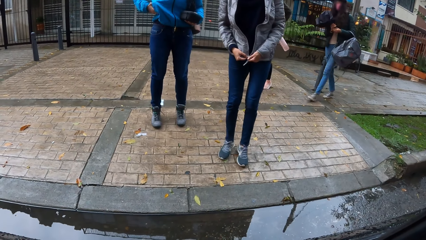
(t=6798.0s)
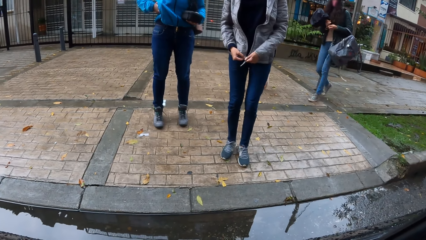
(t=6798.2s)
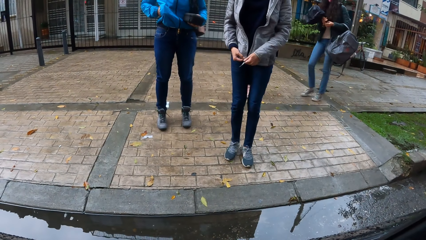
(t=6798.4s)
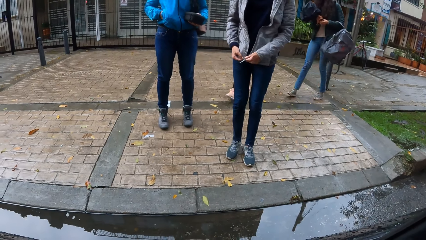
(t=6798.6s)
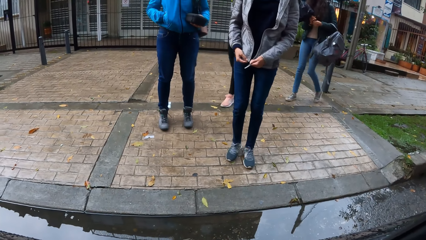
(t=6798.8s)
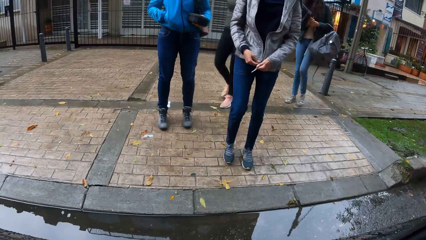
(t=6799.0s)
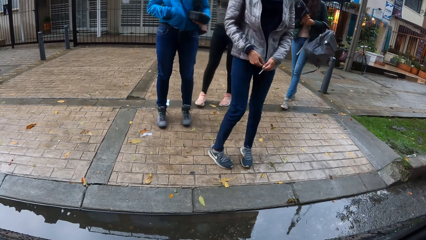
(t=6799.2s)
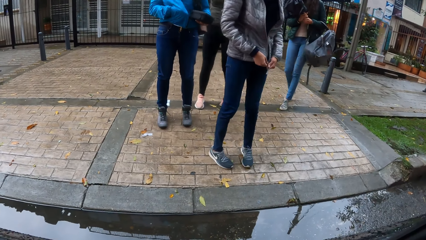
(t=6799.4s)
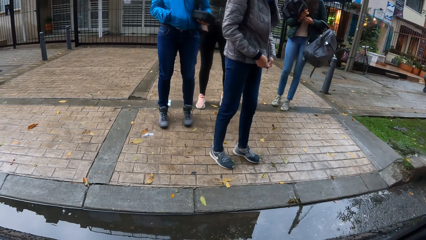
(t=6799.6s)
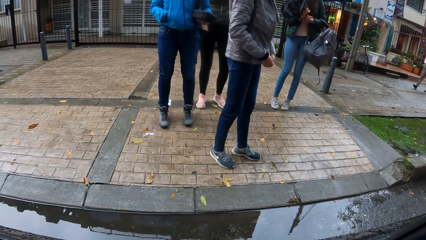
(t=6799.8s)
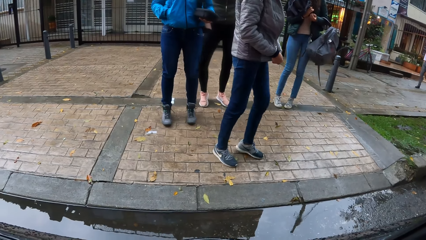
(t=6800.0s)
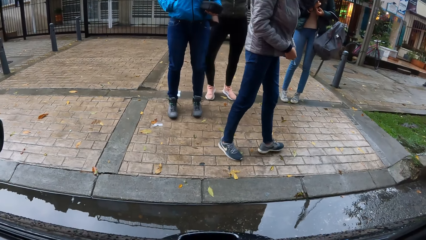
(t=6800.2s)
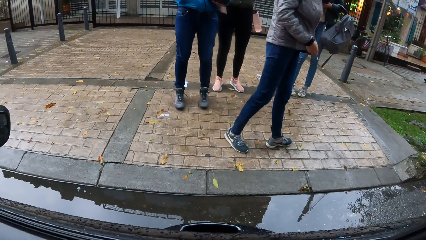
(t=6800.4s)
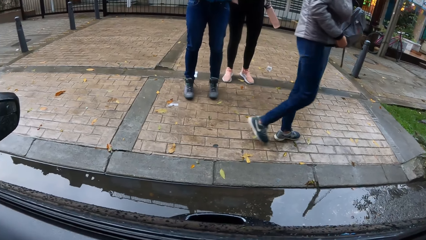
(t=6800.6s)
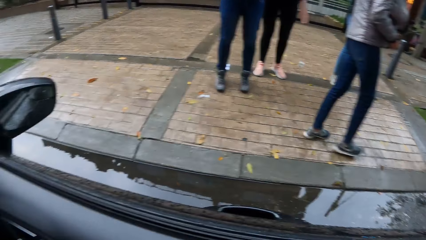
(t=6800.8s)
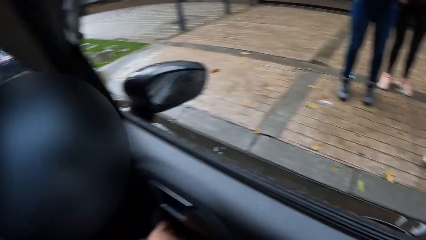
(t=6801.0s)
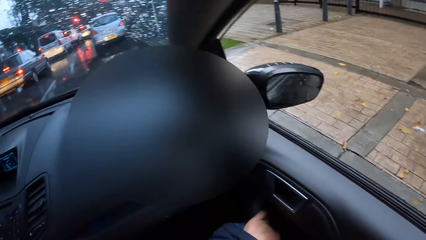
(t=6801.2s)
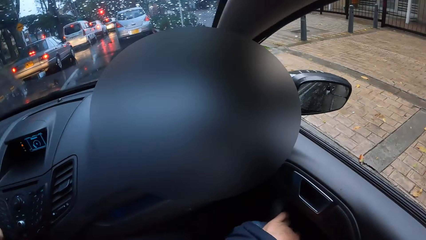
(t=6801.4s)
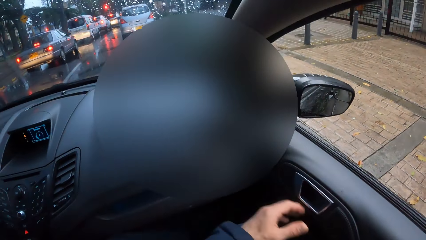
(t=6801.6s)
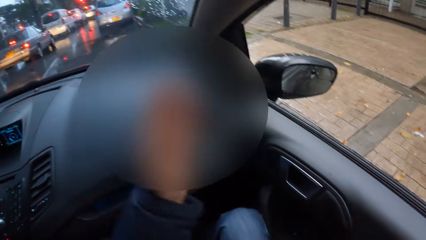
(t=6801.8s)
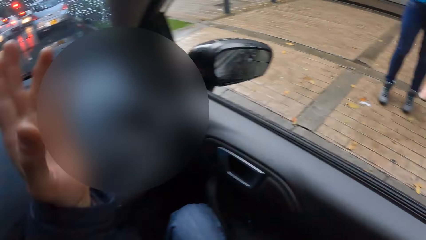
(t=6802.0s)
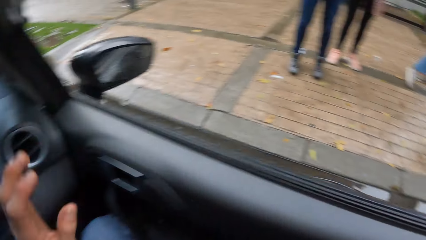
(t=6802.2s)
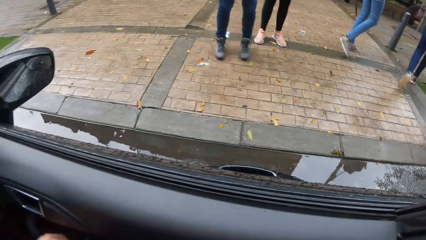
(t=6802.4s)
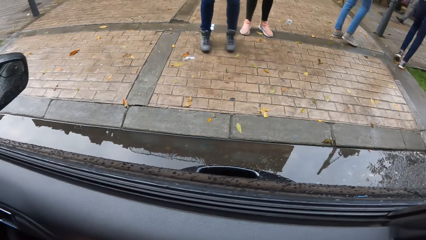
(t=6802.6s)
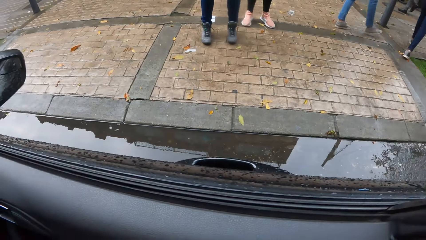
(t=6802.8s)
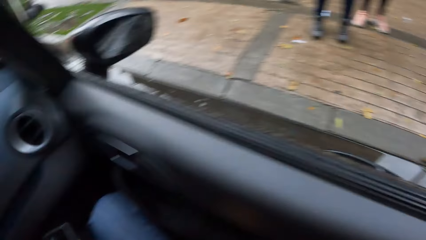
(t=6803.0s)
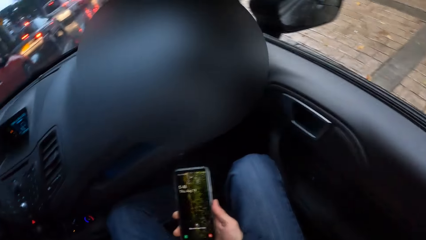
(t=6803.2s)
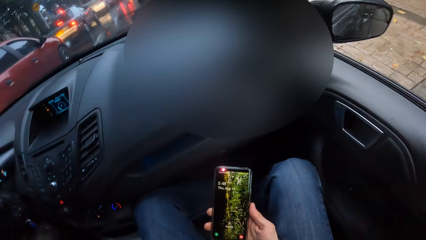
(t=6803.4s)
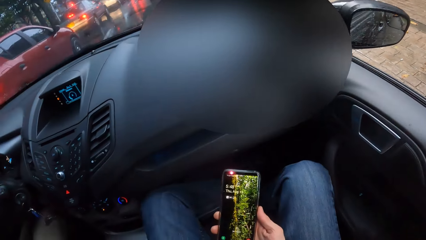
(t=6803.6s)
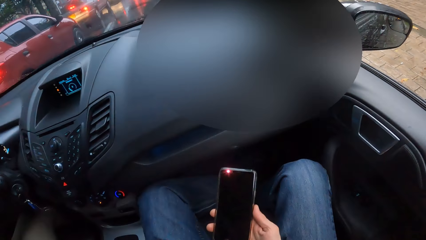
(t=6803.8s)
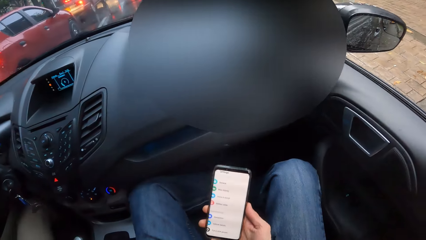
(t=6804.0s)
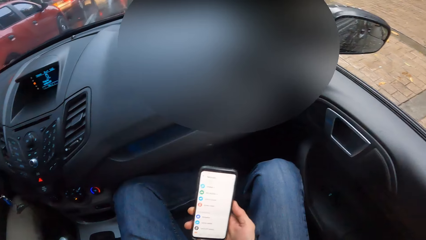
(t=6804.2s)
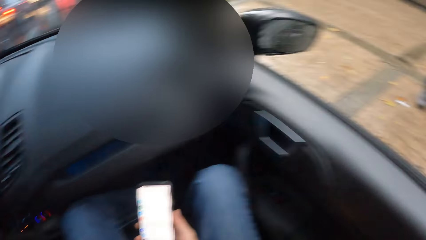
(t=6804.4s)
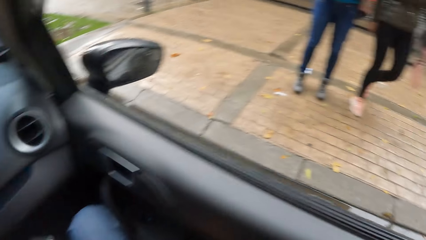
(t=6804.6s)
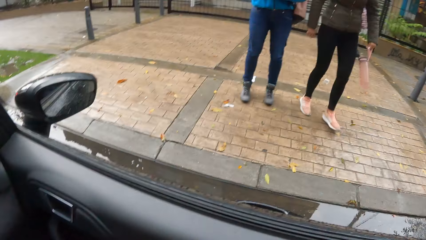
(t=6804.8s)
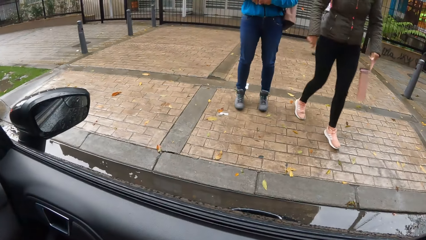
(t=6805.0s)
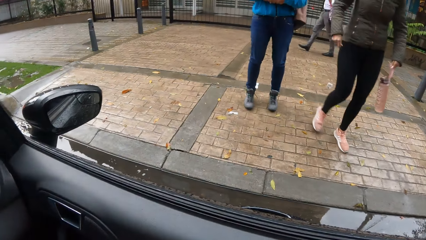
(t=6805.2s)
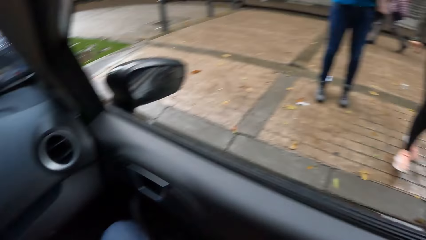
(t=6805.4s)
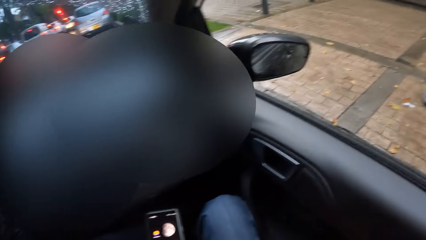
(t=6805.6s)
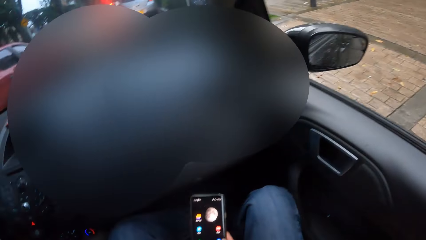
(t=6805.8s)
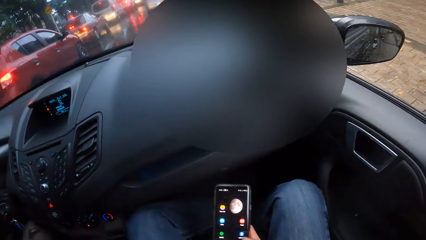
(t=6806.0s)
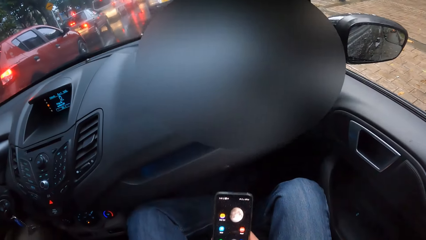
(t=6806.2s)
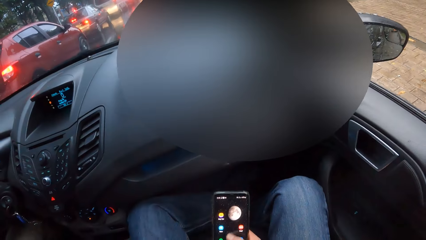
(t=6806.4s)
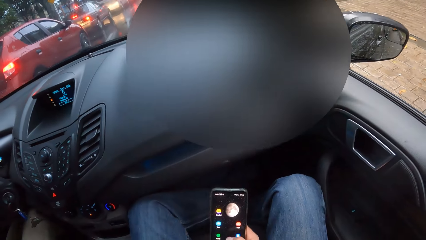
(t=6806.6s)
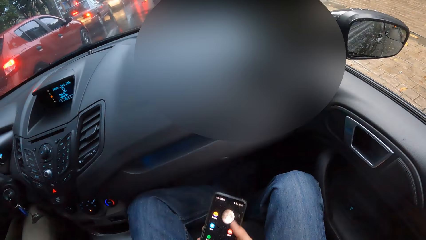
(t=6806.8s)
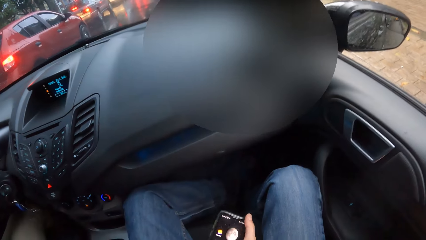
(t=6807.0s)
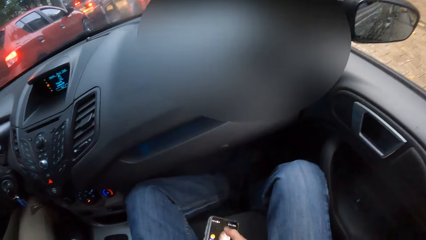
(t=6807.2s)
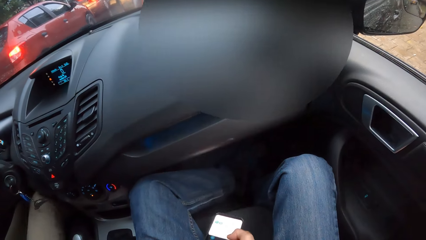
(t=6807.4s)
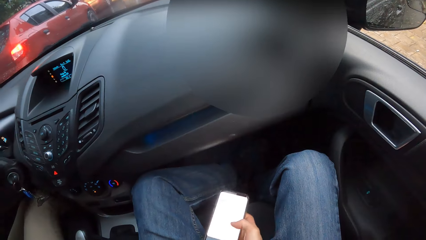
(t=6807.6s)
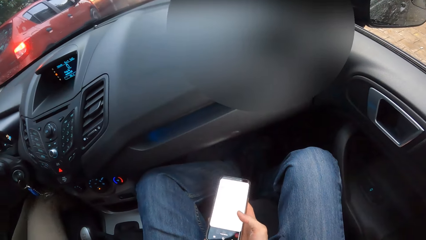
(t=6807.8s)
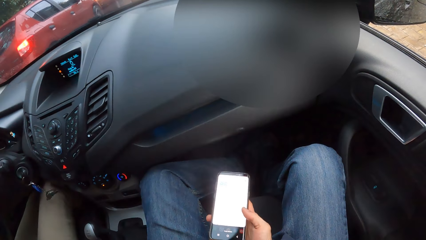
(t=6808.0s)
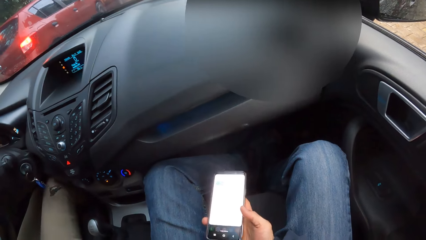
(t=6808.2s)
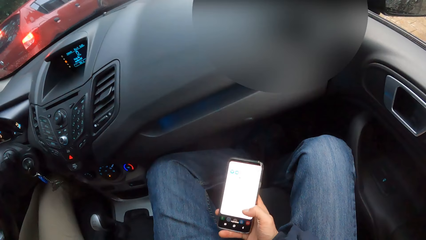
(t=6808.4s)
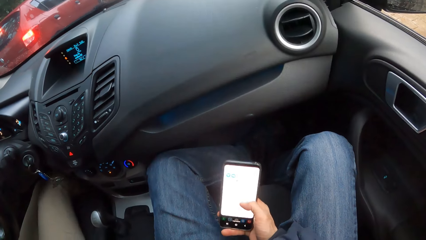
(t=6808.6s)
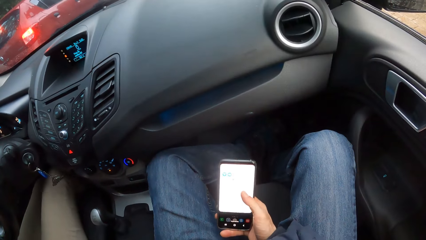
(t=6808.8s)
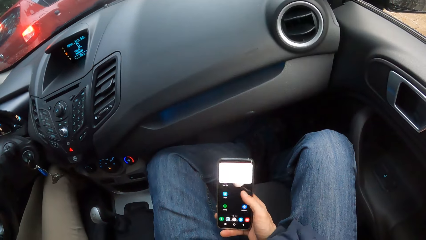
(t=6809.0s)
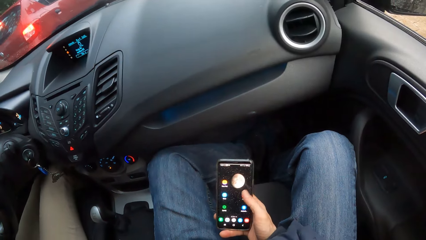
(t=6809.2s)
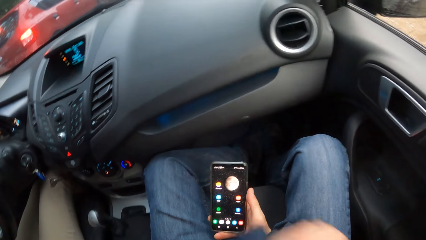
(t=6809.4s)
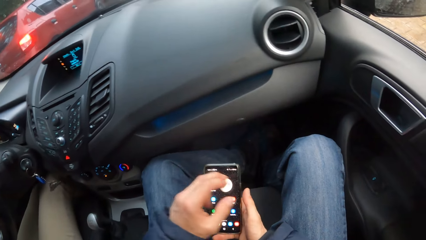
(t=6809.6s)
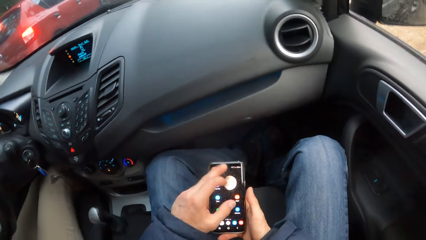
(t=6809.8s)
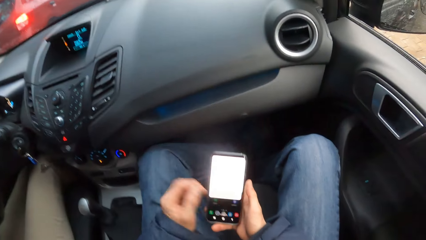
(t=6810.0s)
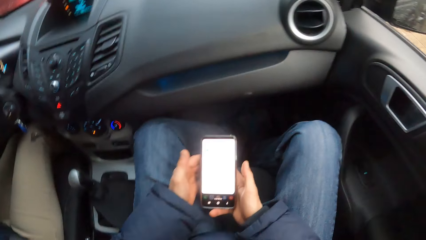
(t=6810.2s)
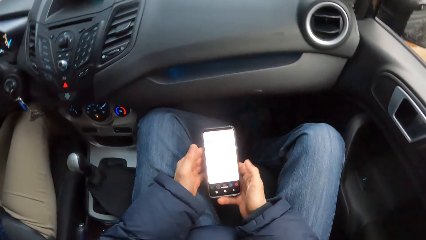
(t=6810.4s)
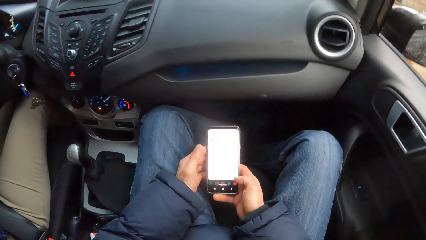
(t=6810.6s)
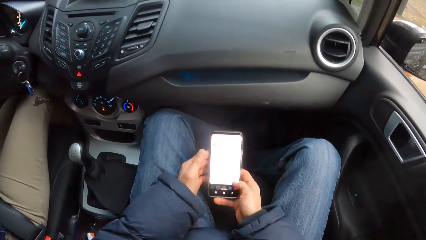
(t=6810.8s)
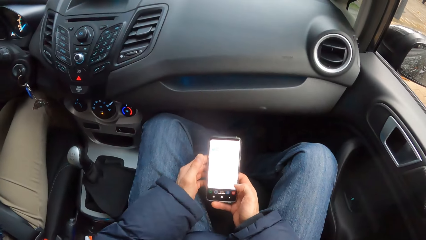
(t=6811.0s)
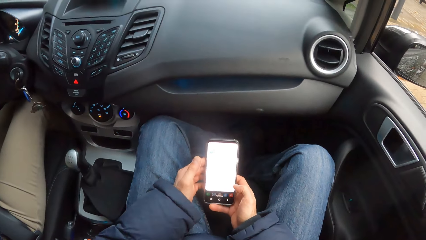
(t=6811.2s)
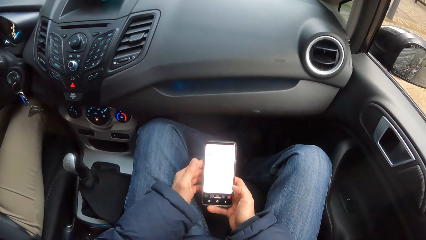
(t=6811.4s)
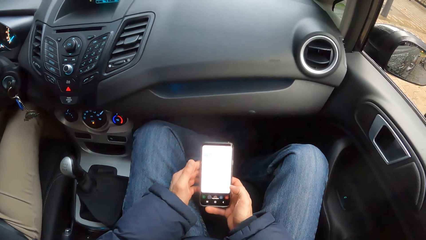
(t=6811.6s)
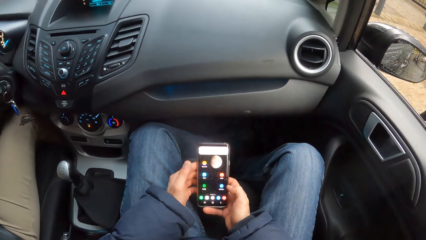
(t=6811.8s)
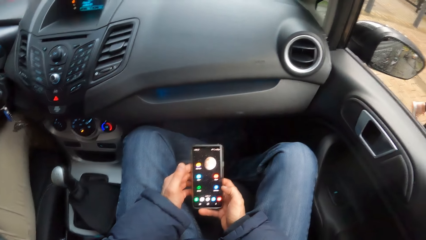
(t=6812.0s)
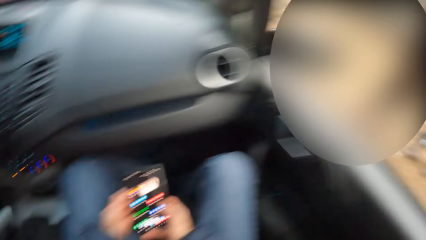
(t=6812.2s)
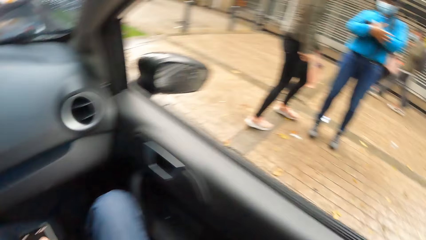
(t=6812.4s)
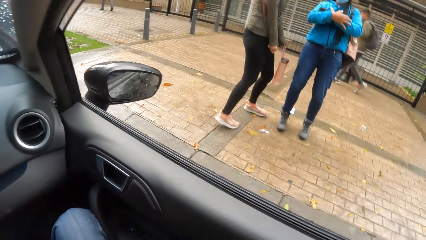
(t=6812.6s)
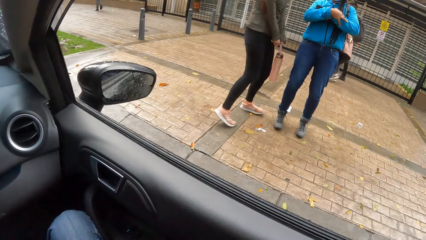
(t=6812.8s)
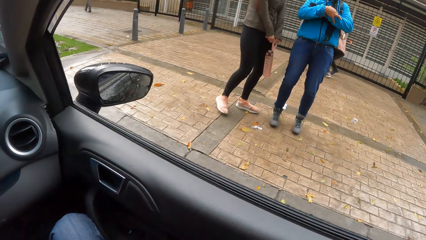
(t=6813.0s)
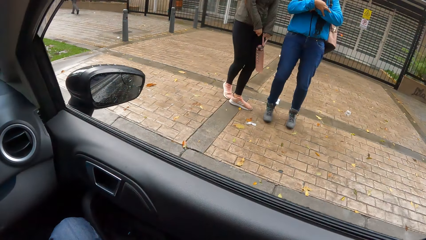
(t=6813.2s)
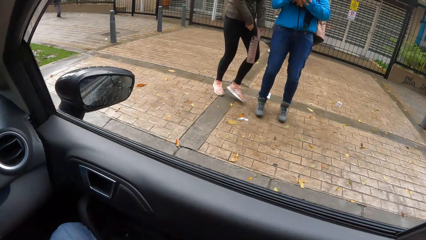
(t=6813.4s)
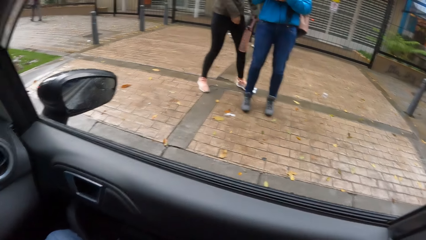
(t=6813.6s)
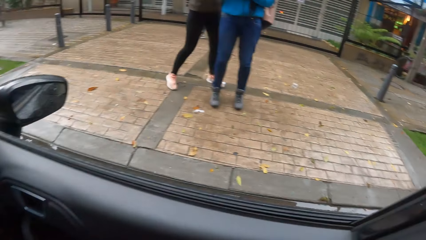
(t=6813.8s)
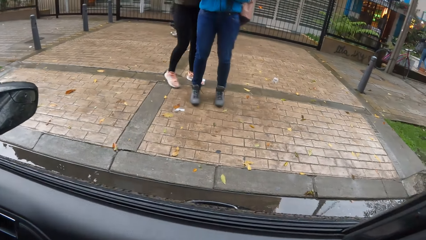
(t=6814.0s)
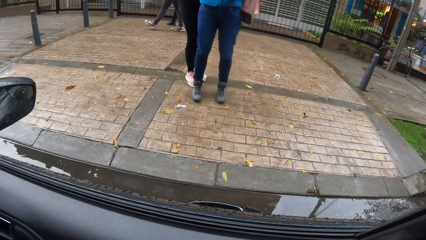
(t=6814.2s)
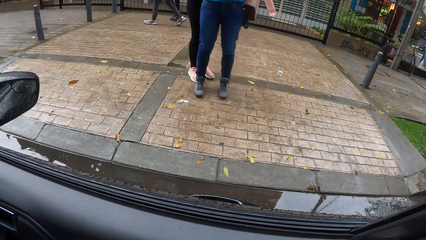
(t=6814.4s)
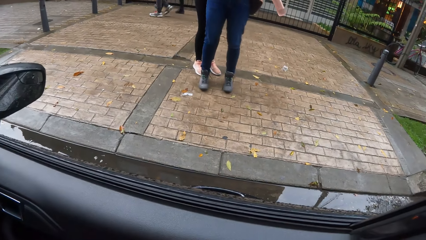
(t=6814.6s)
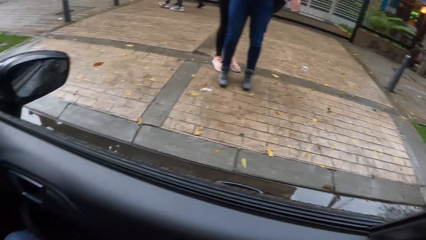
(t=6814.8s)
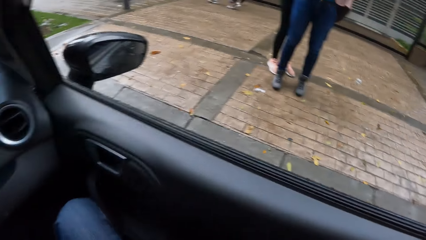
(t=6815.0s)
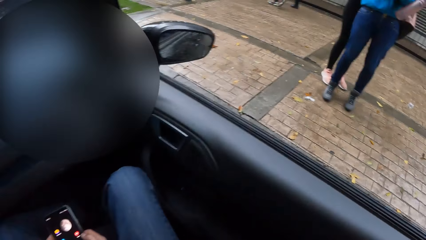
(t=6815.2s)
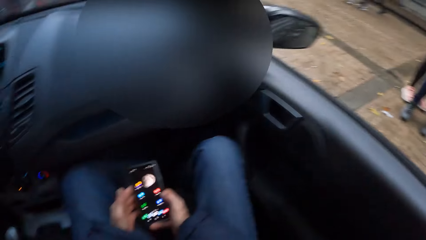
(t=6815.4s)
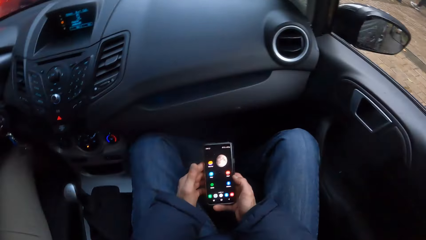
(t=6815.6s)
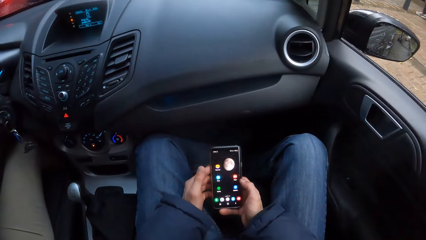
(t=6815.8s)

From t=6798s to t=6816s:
The camera wearer waves at the group of persons with his left hand. He operates the phone with his right hand. He scrolls the phone in the hand. He touches the phone screen with his left hand. He operates the phone with both hands.
